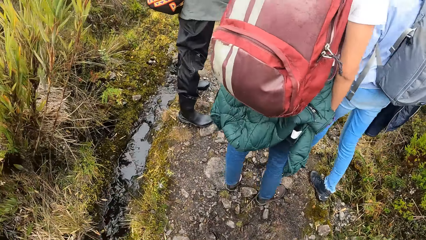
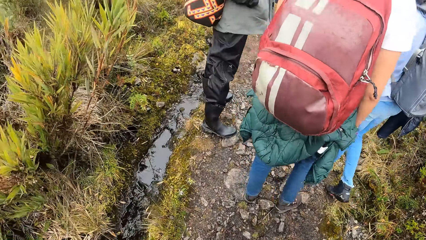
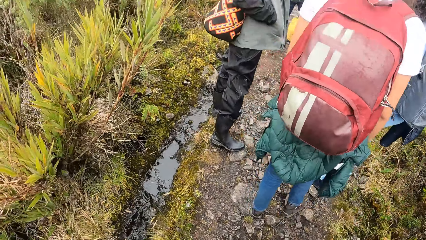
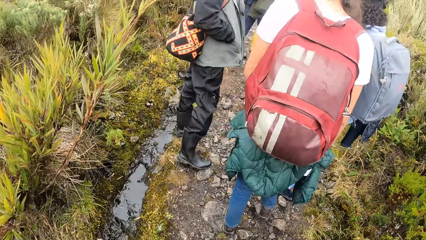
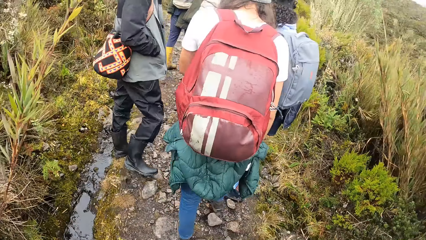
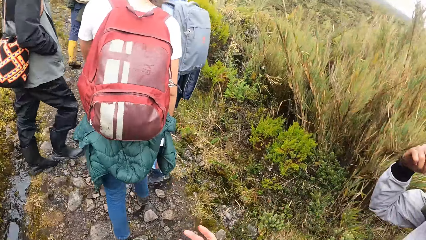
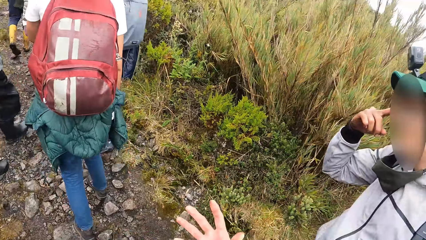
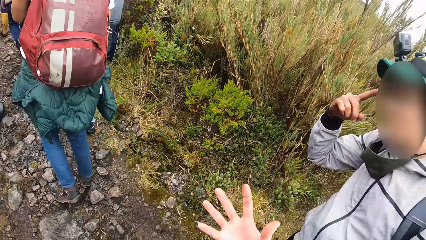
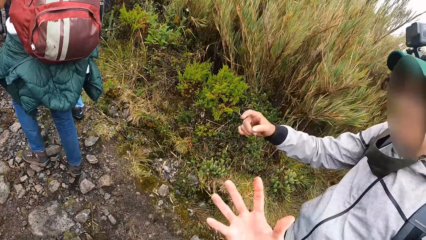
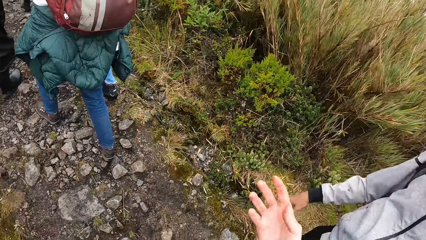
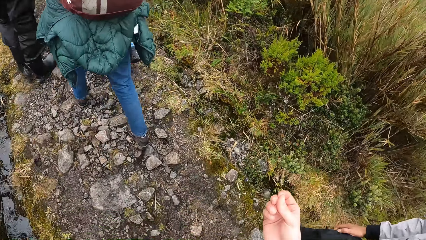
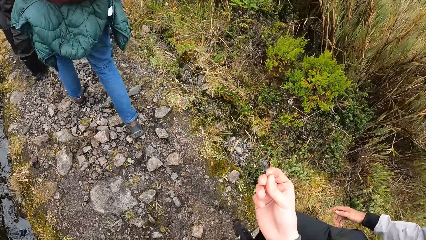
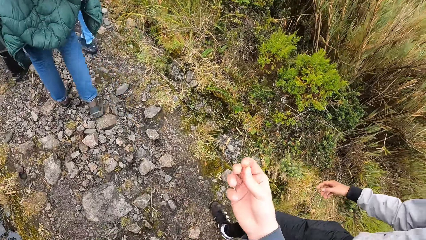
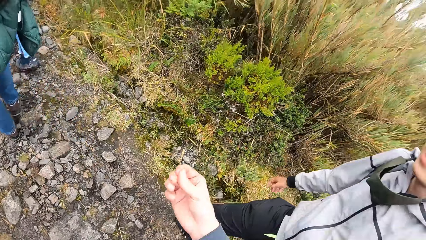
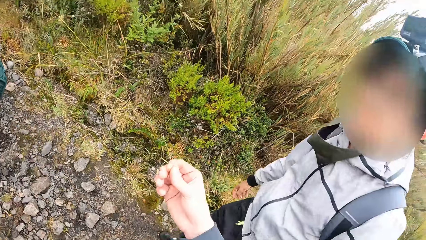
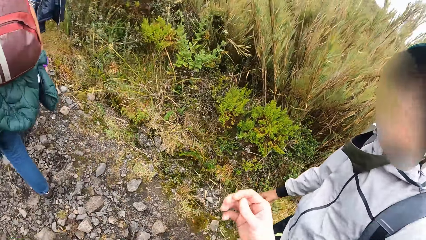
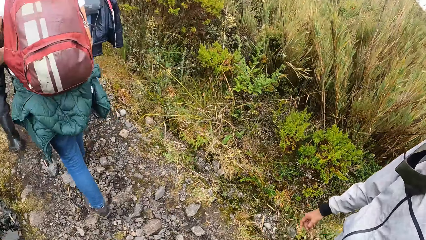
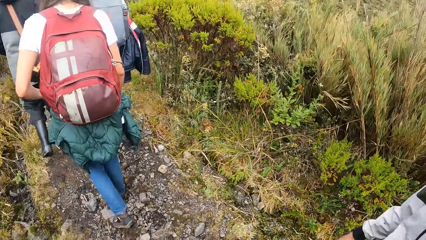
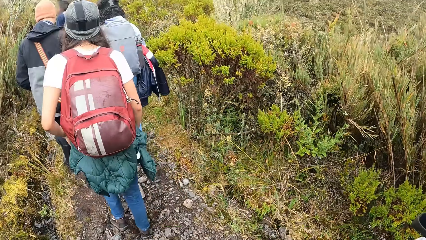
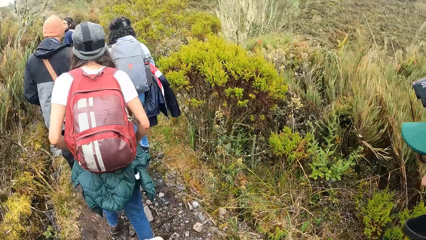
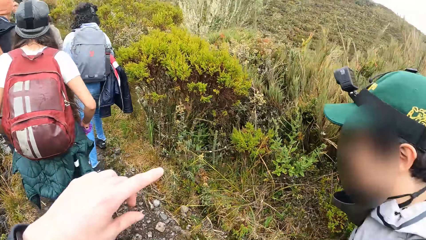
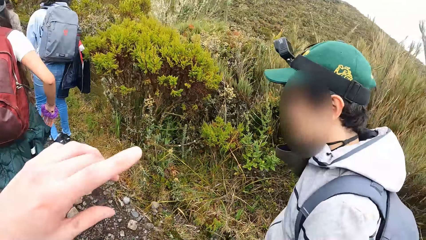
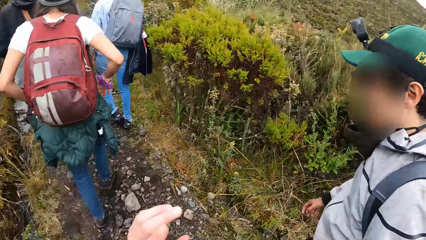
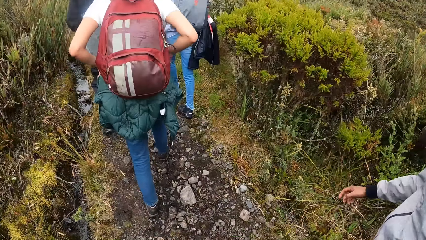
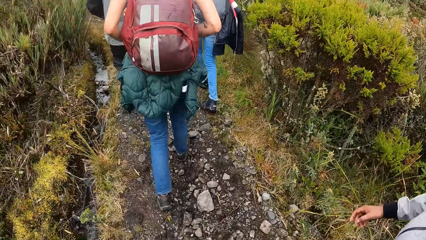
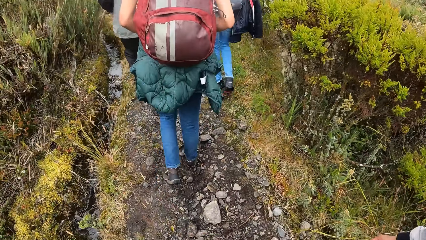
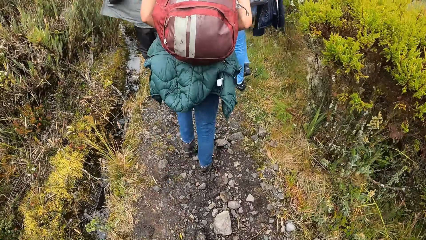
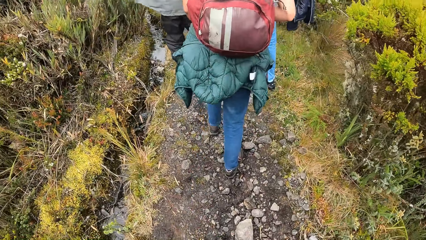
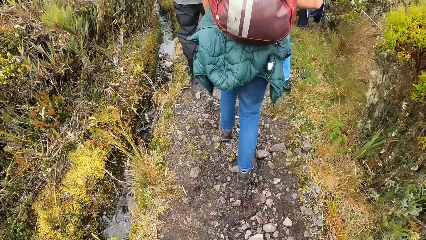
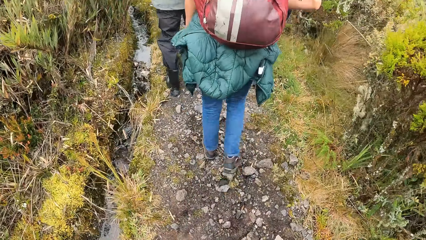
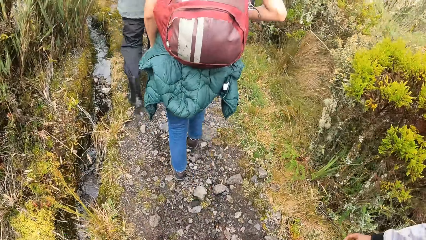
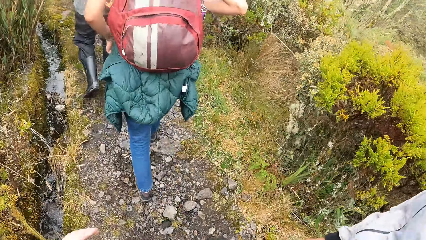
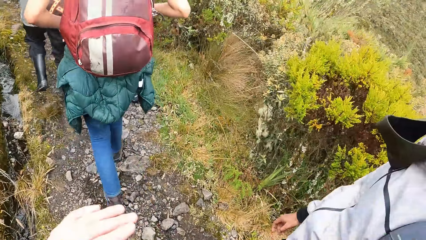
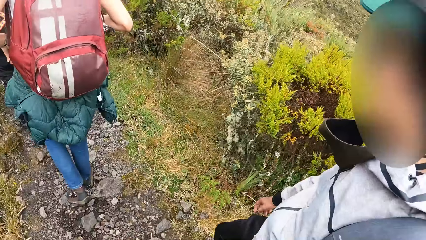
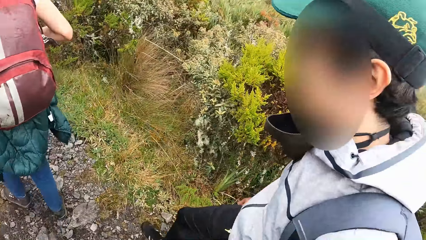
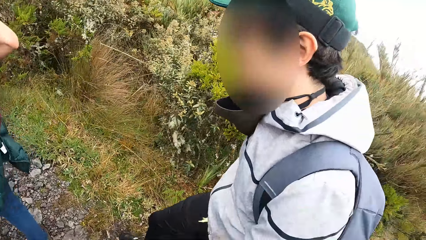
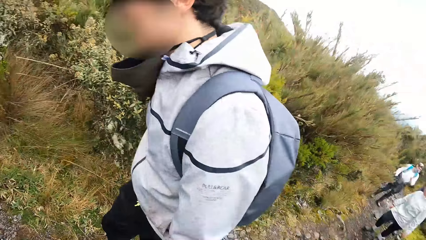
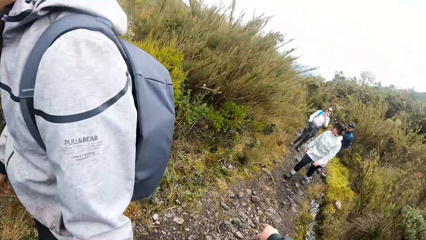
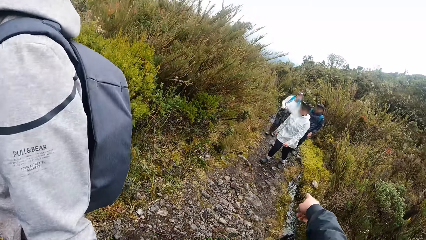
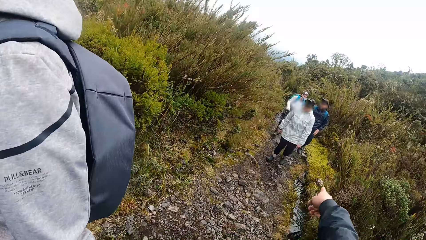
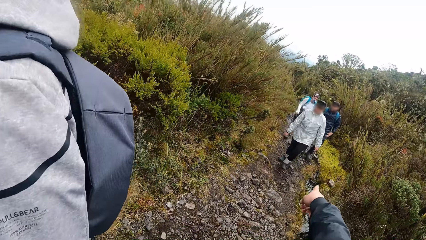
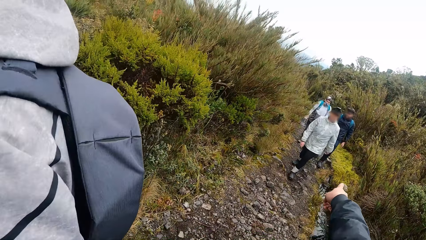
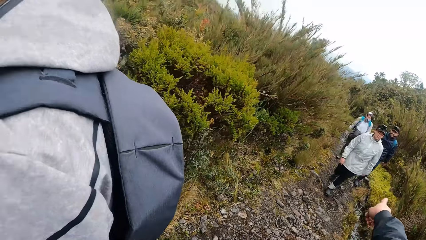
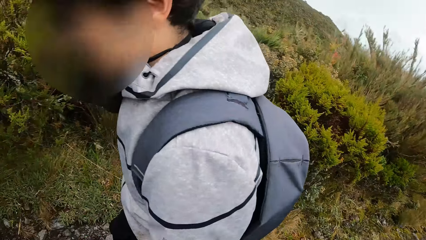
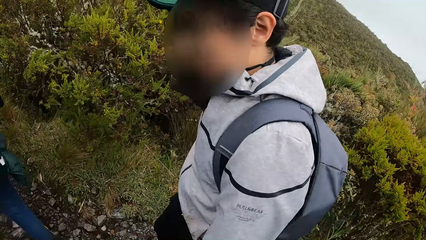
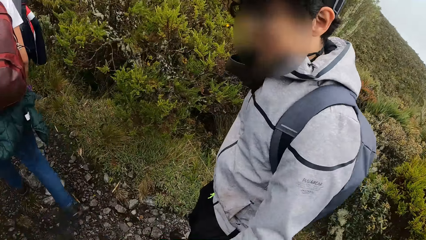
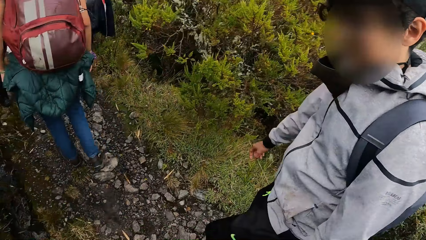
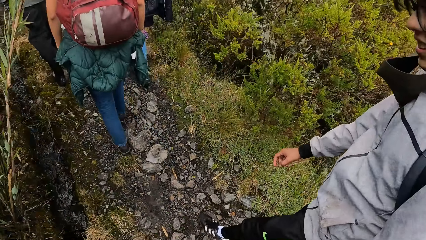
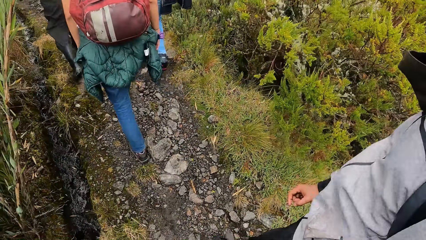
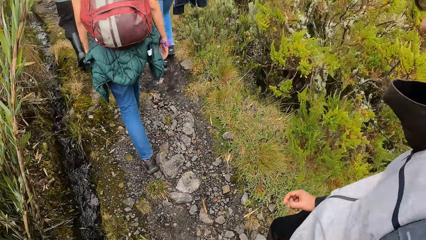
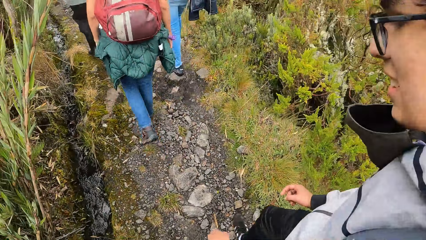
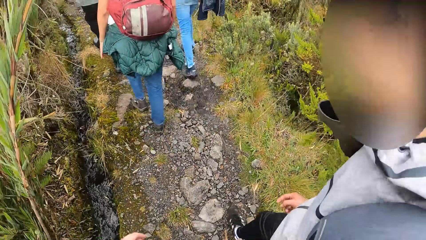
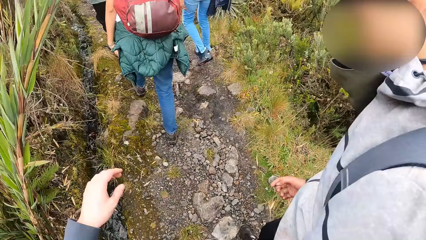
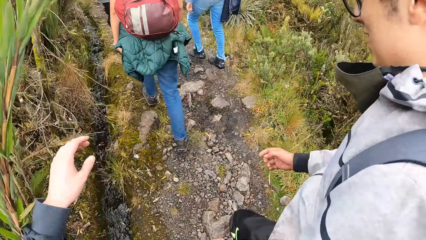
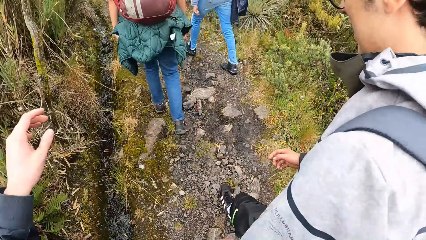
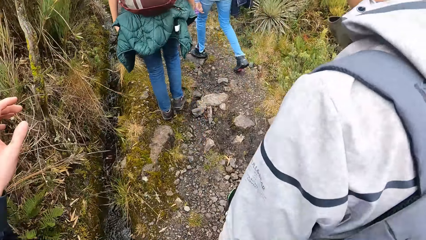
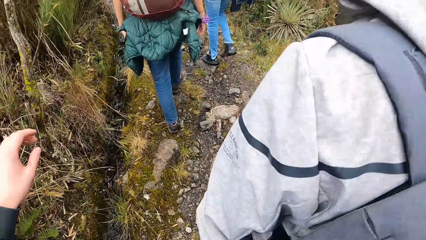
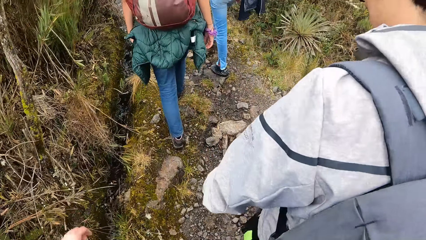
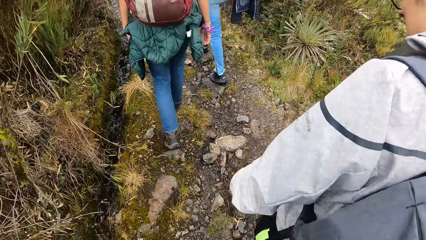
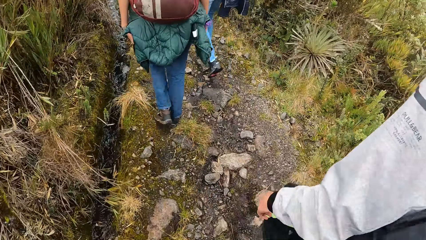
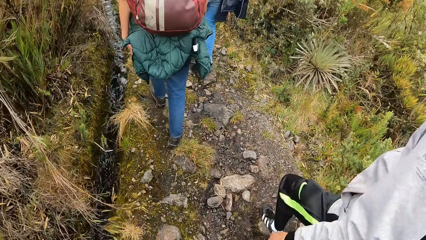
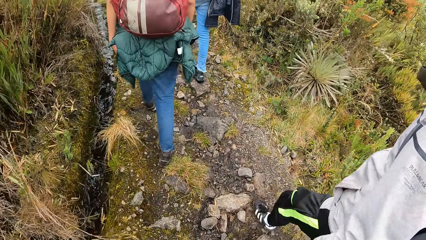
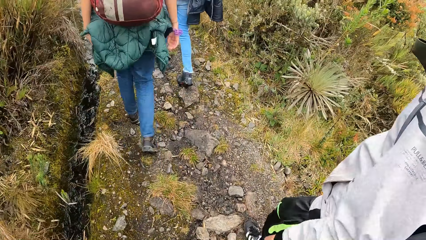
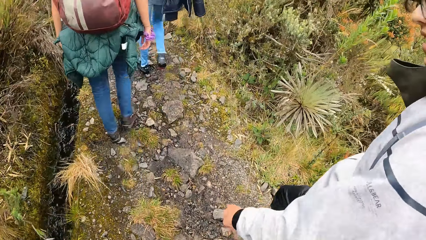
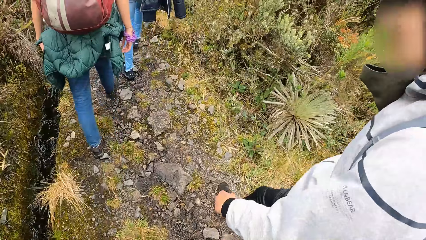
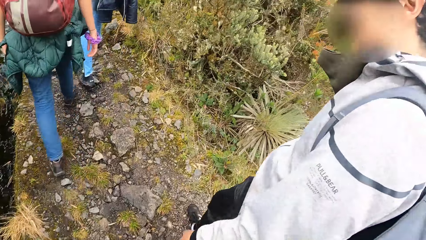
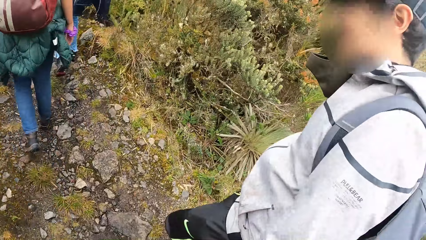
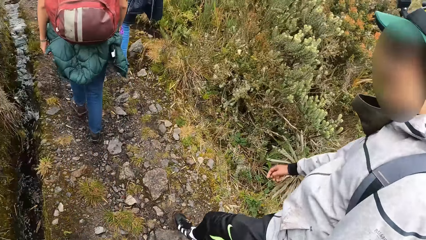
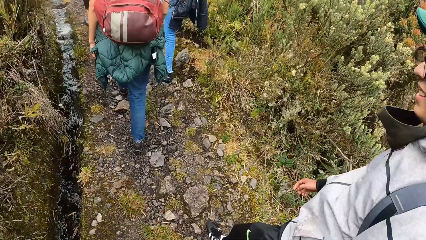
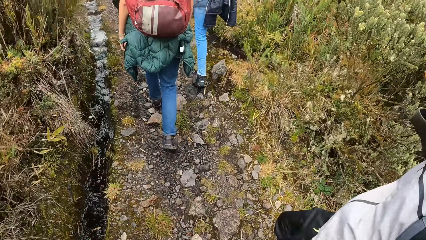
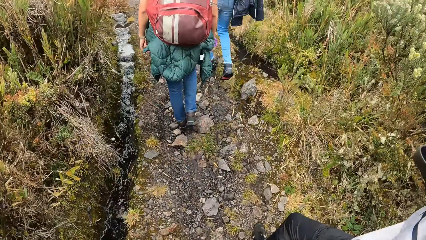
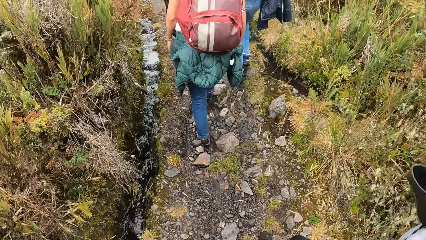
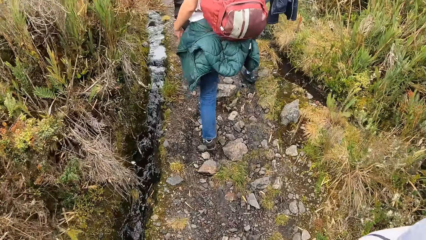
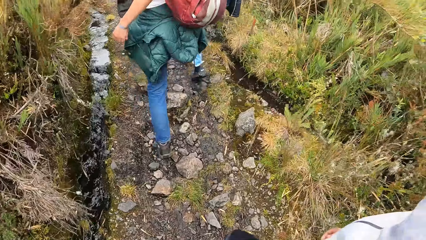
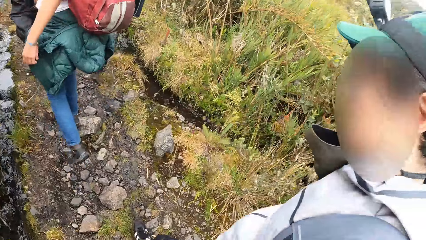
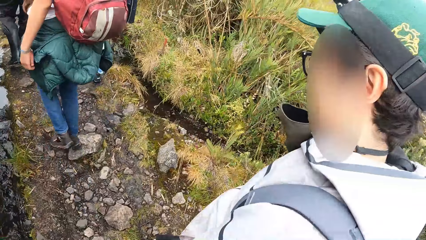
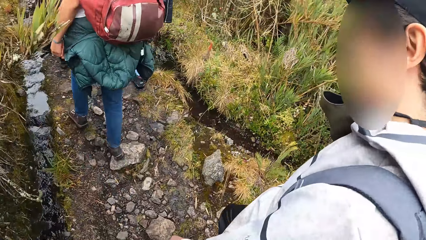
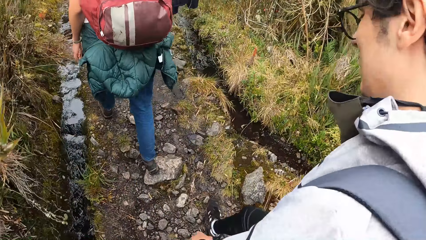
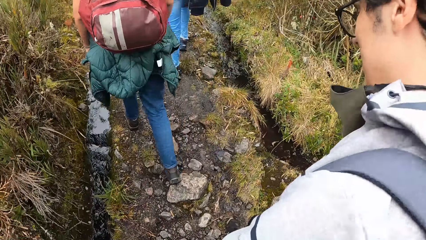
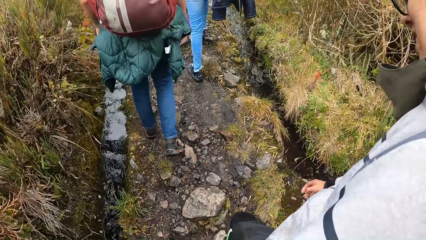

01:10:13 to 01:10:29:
The camera wearer looks at this hand. A man touches his ear with his right hand. The man removes his right hand from his ear. The camera wearer raises her right hand. She walks beside the man. She looks at the colleagues. She raises her left hand. She walks behind a woman. She points her right hand towards another man, a third man and a fourth man. She turns towards the other man, the third man and the fourth man. She turns towards the first man. She turns towards a group of people. She raises her left hand.
